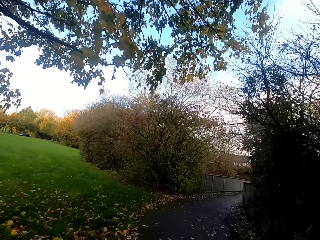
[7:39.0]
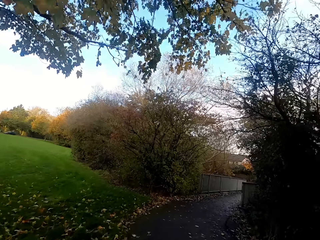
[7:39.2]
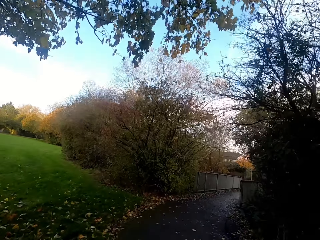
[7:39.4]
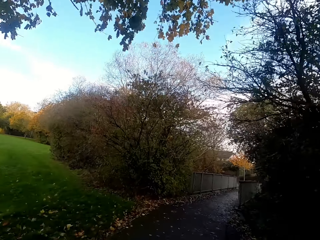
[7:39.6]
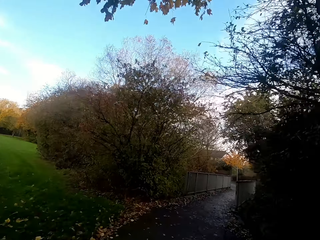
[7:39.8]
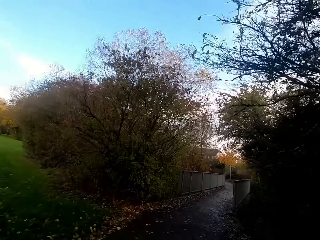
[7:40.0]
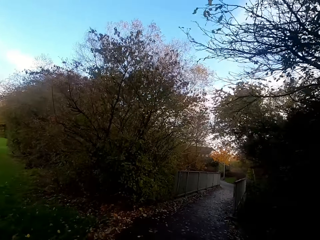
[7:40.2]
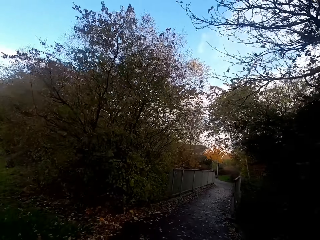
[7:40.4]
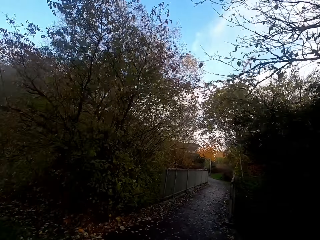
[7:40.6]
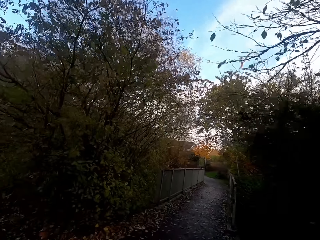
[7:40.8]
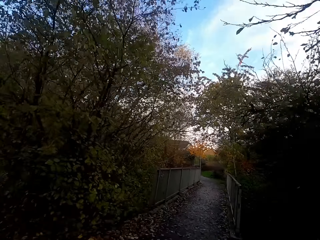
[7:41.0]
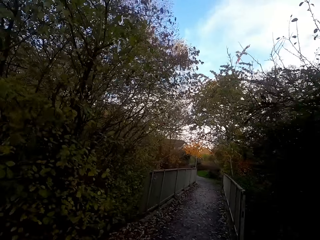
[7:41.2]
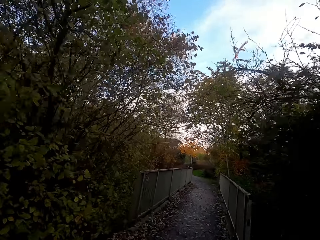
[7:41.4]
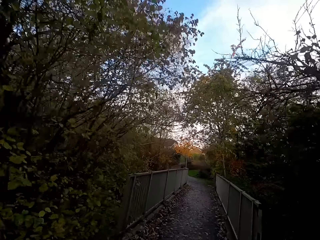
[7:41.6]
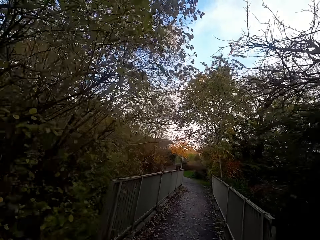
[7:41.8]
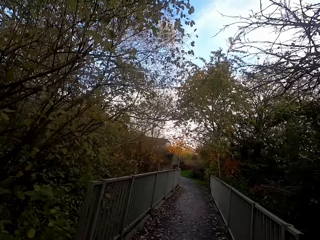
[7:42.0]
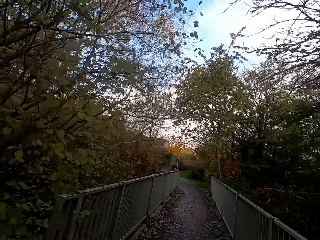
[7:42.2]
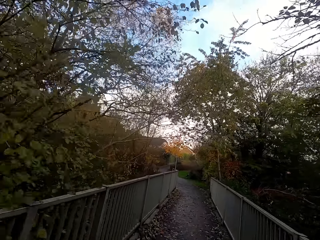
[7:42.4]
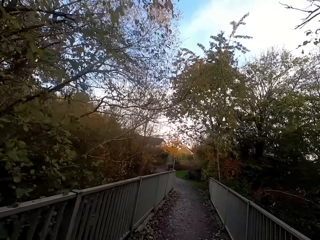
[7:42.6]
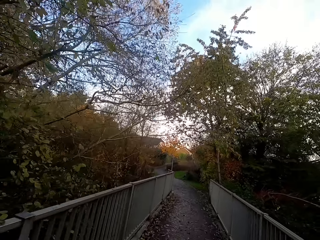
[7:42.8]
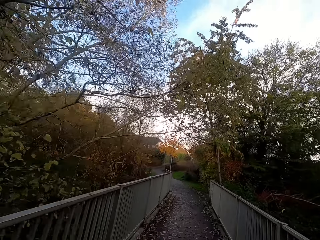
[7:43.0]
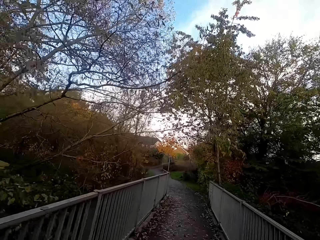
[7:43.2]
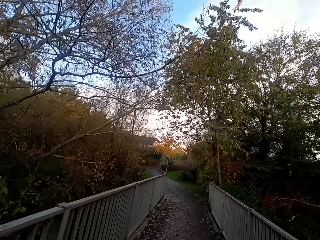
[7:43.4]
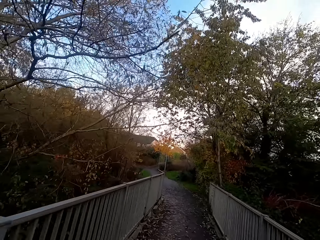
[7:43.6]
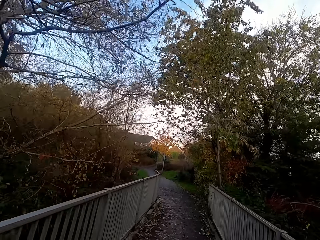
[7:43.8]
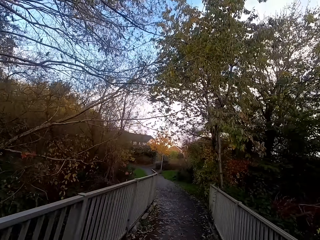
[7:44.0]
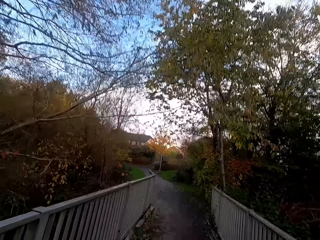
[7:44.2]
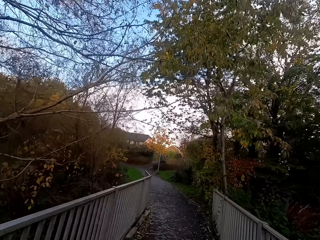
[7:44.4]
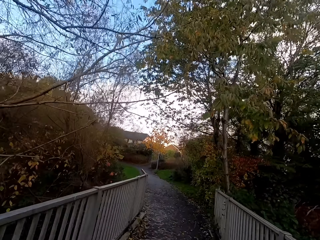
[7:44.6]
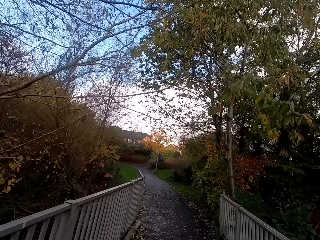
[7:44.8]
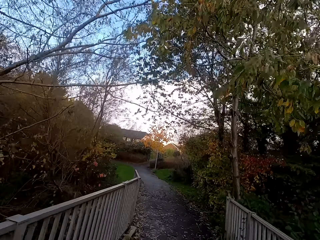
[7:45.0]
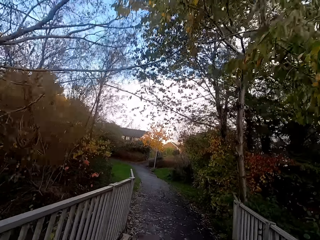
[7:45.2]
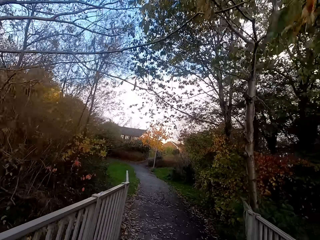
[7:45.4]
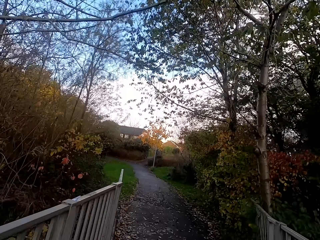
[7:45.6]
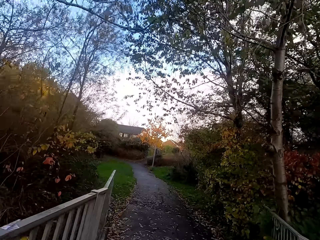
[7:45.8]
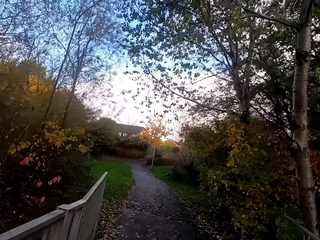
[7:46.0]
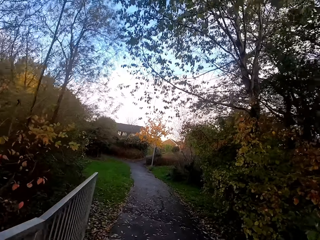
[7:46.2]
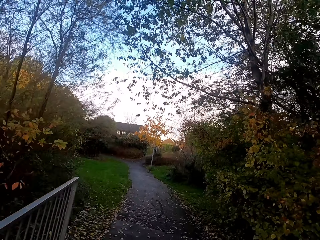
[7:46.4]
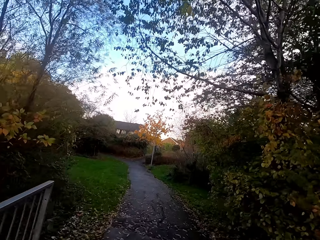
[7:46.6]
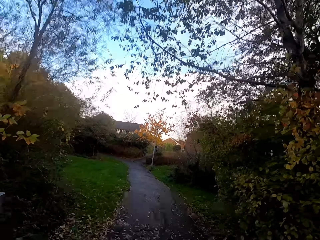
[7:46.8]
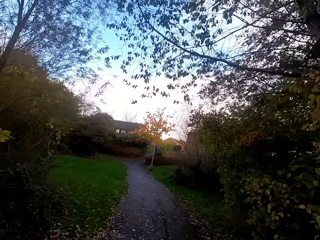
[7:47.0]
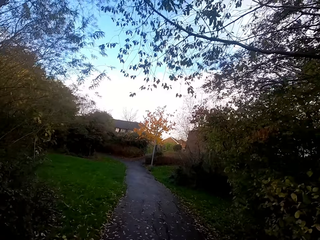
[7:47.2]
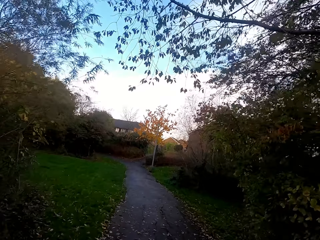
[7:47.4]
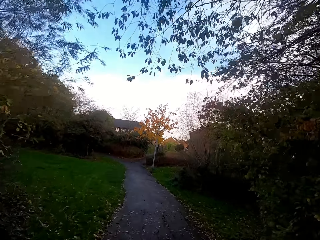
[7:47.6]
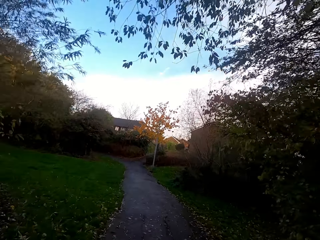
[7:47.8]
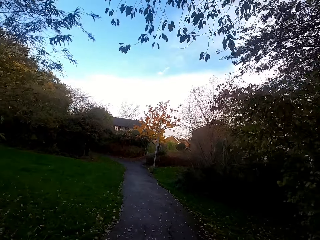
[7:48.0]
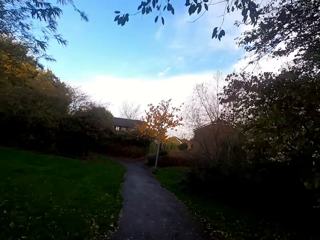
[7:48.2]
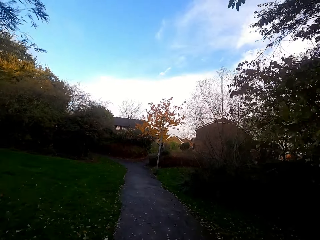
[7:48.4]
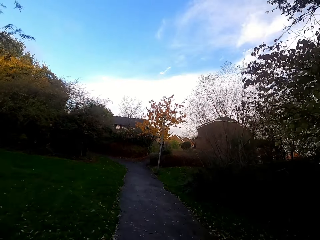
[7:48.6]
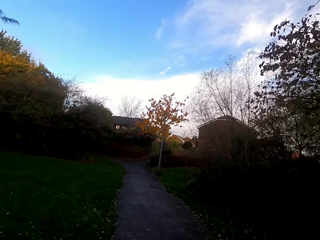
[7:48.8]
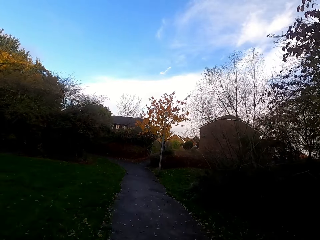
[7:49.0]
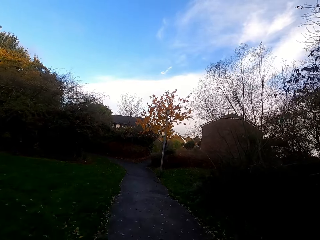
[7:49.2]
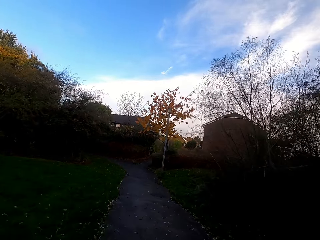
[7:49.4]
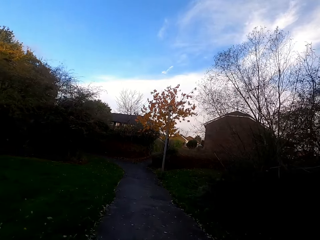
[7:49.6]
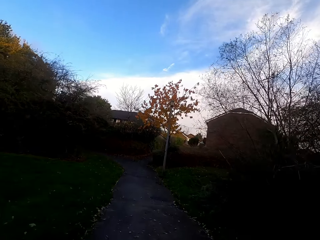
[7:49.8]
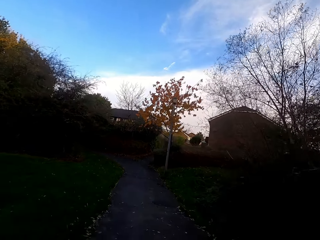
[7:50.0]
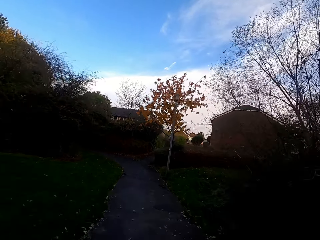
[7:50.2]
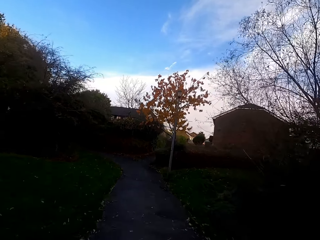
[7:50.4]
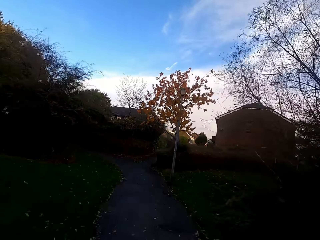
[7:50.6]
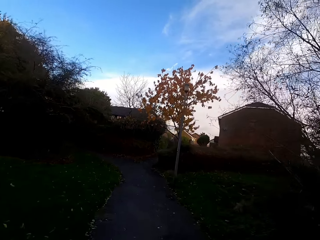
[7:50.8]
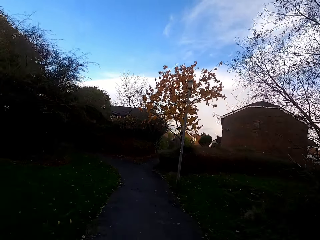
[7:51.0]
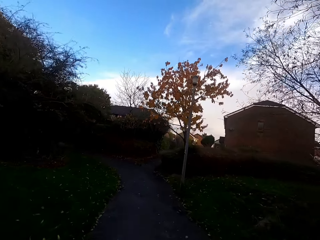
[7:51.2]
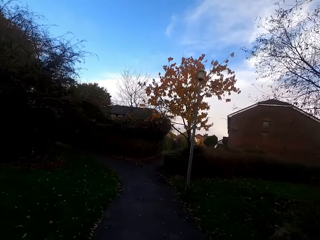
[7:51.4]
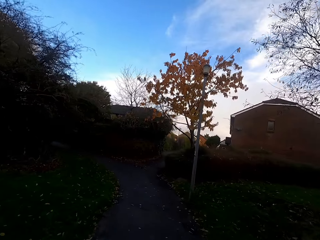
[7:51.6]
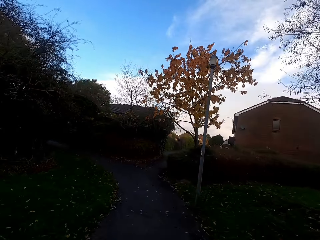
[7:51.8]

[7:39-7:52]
The camera wearer runs left.

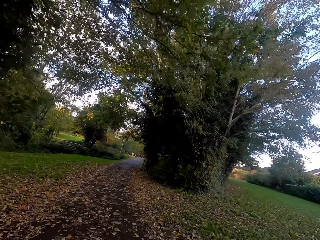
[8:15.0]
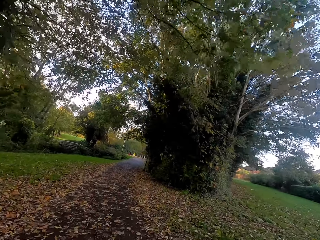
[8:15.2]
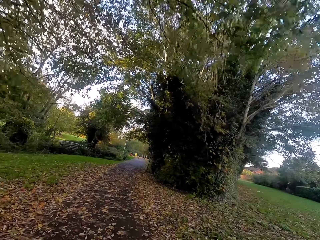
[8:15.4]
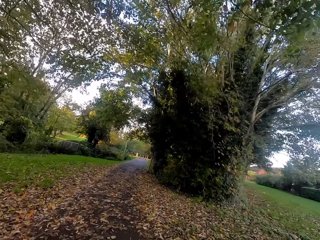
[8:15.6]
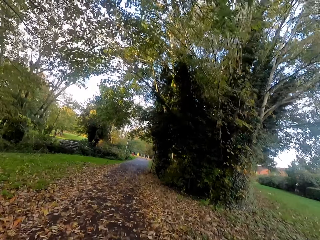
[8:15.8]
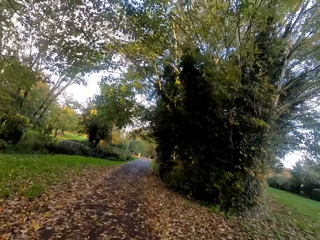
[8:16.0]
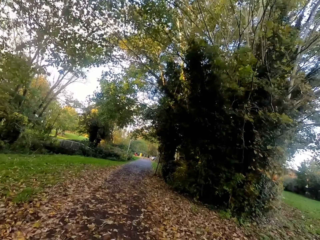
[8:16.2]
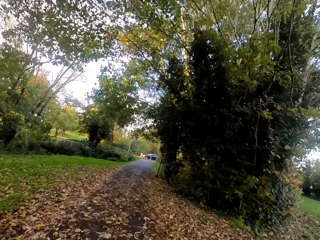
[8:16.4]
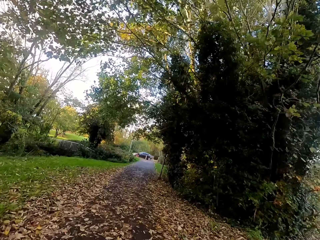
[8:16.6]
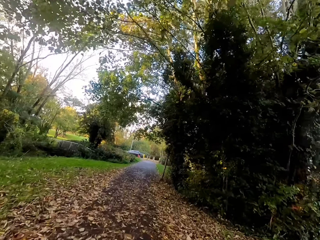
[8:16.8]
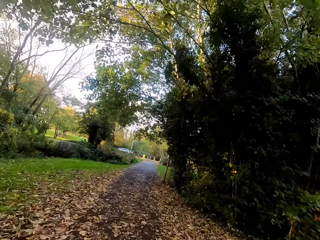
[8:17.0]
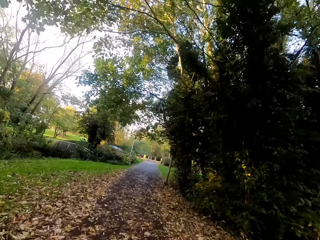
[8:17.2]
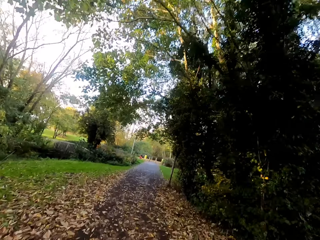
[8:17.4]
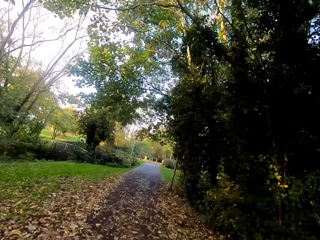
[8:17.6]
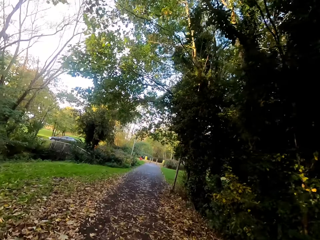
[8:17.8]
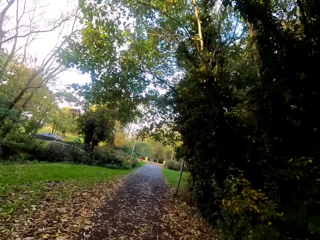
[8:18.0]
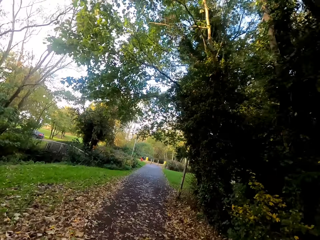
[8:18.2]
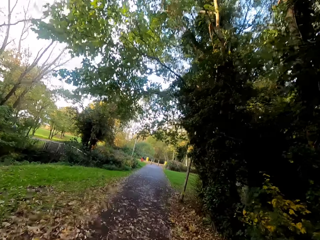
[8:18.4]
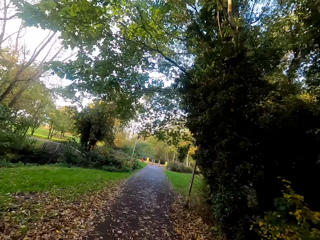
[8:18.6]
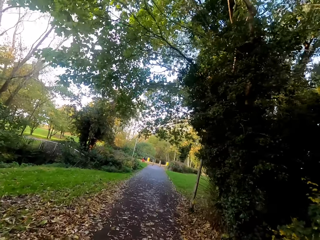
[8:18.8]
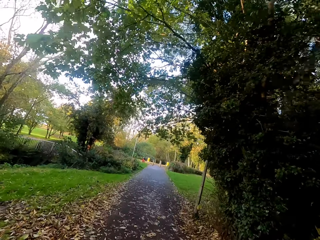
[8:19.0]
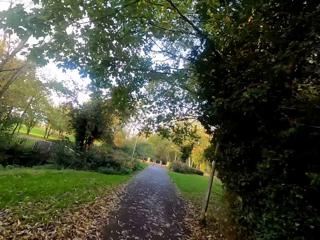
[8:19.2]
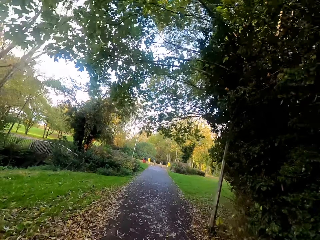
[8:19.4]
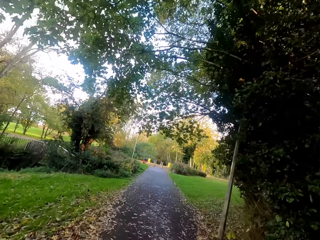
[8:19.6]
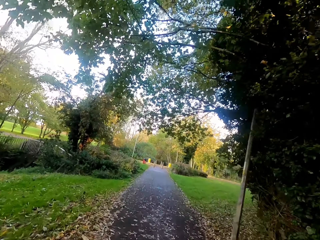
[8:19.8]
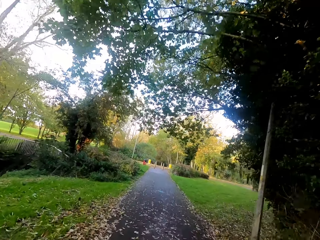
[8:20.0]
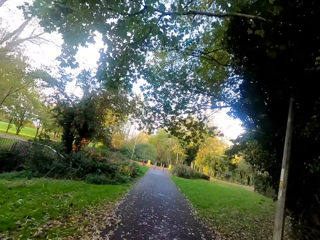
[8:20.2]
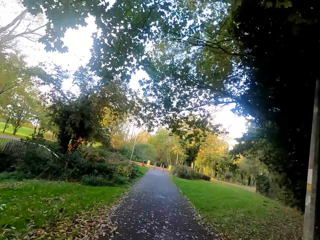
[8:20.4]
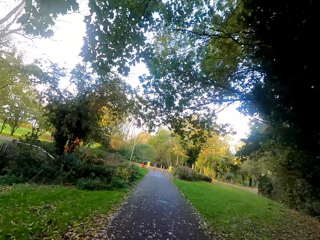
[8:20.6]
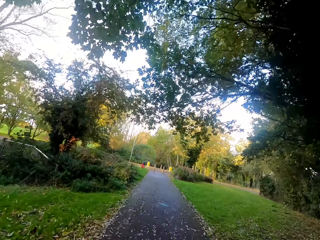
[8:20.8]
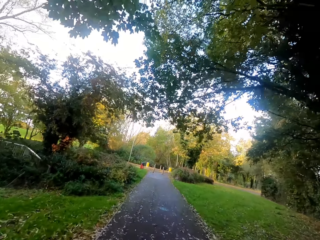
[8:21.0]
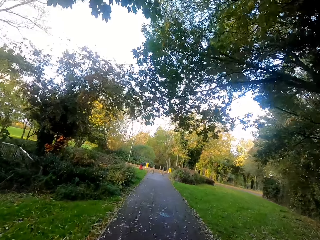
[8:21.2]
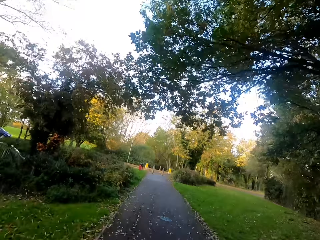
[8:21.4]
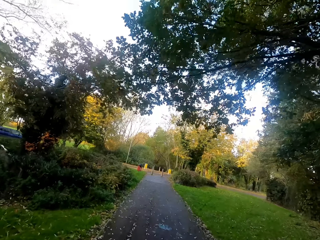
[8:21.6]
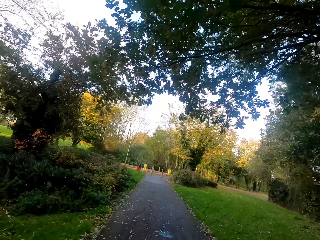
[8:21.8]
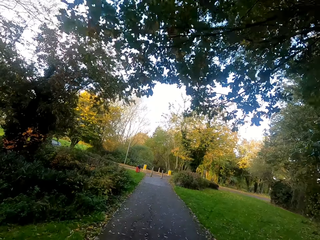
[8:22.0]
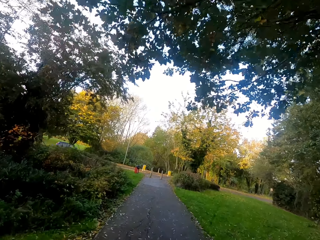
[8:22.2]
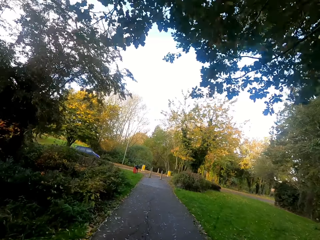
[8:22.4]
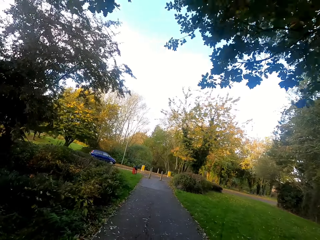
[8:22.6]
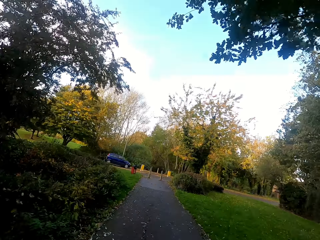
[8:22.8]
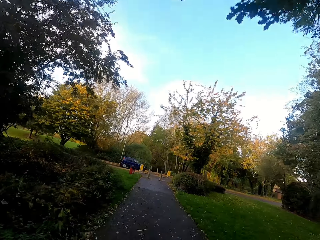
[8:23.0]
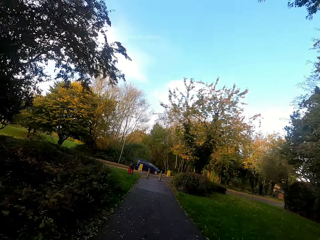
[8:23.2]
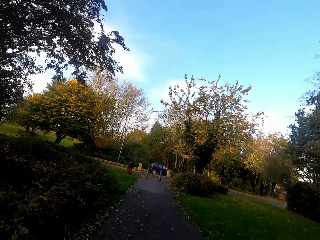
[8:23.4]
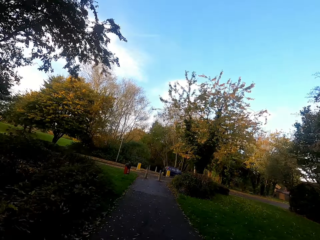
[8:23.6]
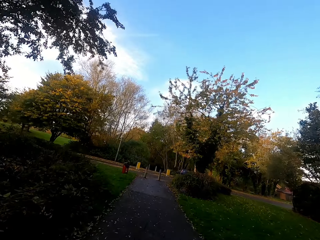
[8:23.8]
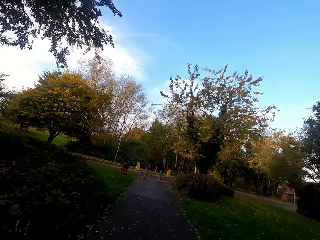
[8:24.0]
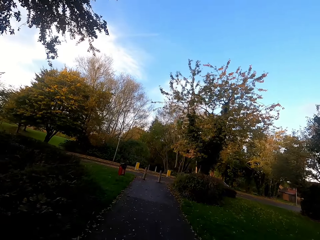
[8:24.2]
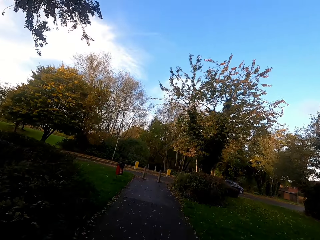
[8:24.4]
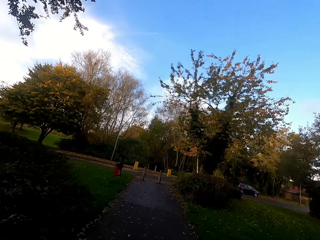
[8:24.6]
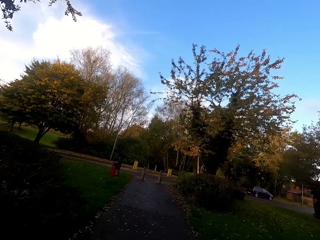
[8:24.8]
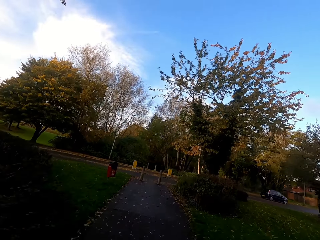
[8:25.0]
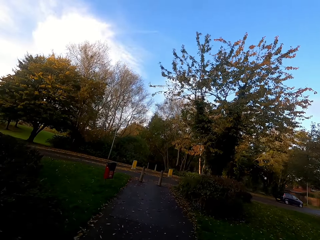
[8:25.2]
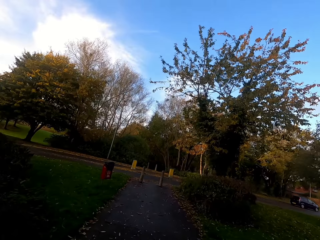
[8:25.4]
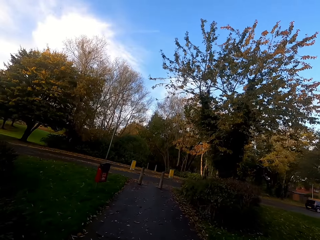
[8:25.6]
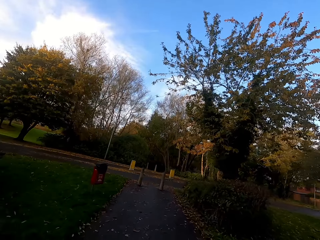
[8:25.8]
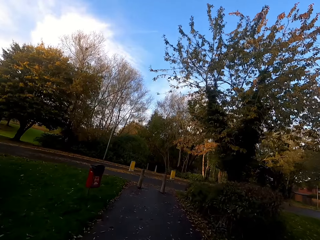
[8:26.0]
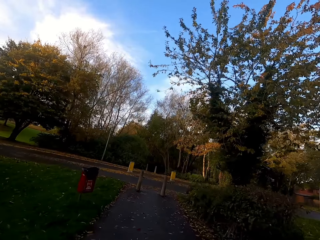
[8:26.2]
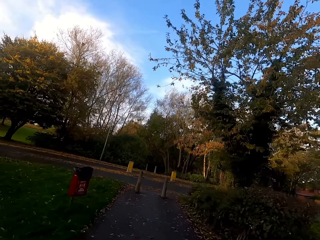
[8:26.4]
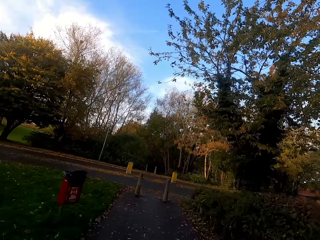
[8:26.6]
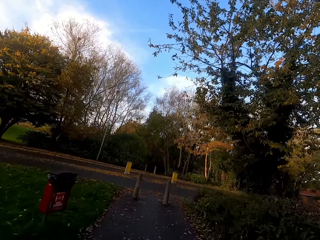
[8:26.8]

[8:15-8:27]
The camera wearer runs right.
